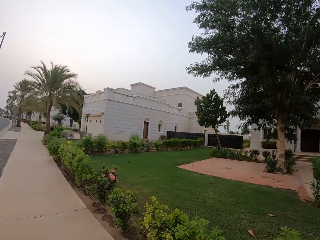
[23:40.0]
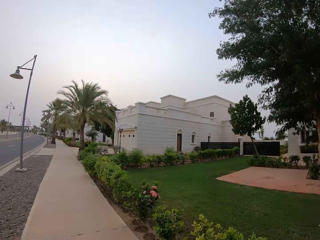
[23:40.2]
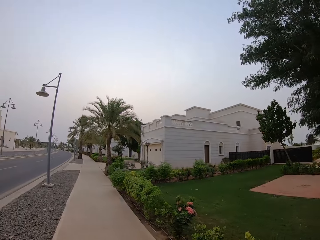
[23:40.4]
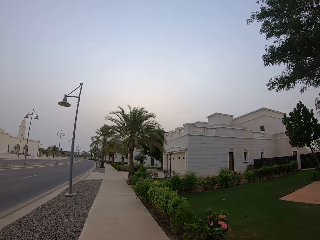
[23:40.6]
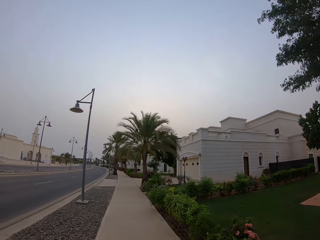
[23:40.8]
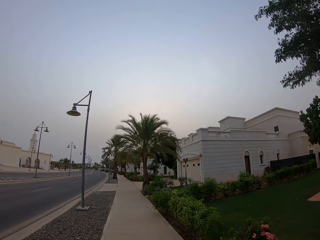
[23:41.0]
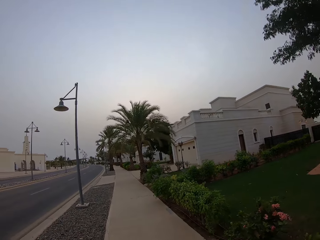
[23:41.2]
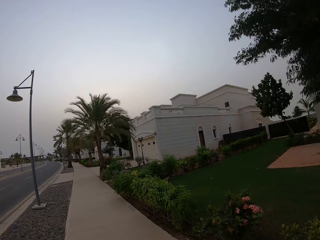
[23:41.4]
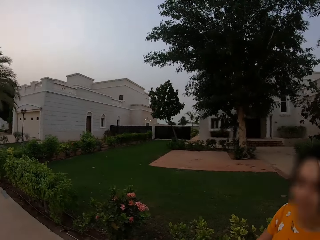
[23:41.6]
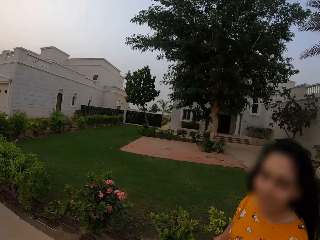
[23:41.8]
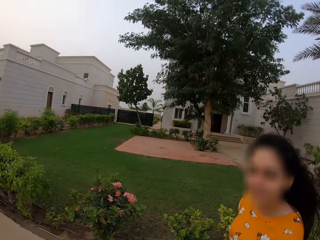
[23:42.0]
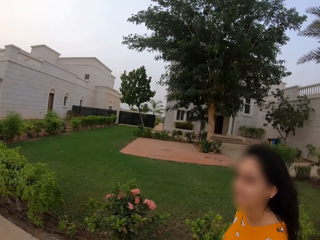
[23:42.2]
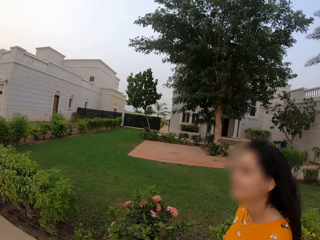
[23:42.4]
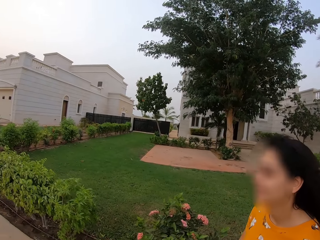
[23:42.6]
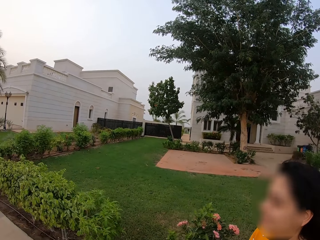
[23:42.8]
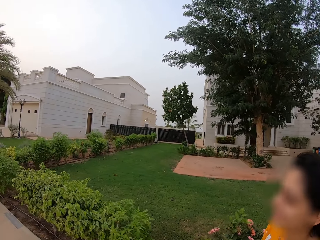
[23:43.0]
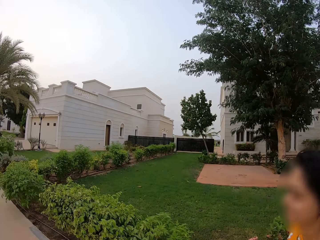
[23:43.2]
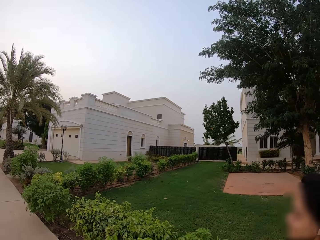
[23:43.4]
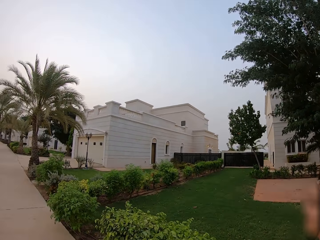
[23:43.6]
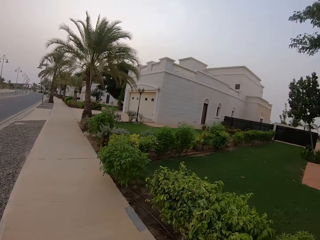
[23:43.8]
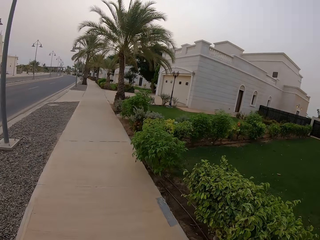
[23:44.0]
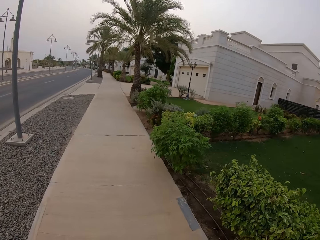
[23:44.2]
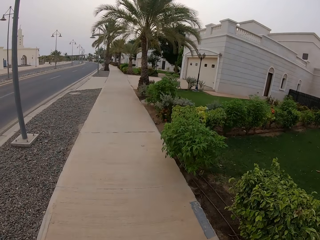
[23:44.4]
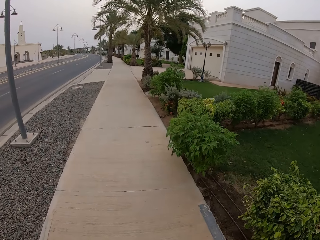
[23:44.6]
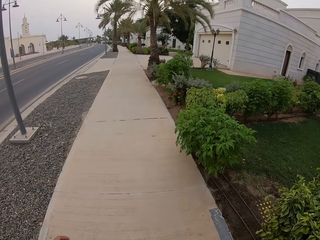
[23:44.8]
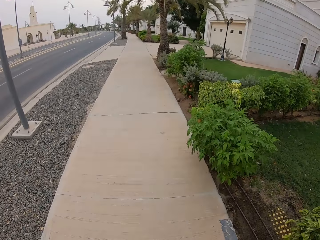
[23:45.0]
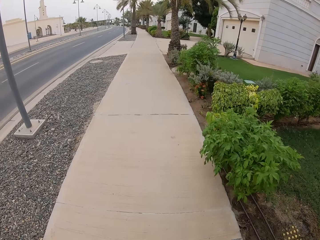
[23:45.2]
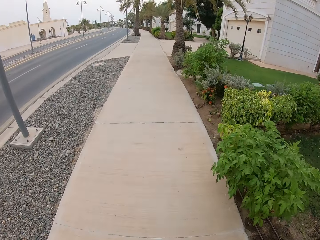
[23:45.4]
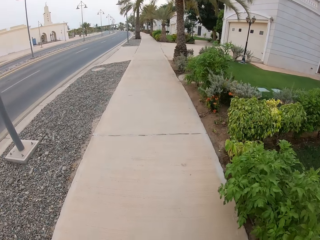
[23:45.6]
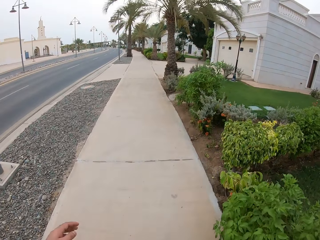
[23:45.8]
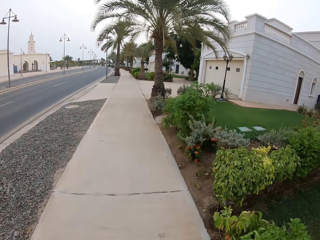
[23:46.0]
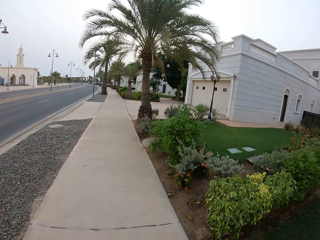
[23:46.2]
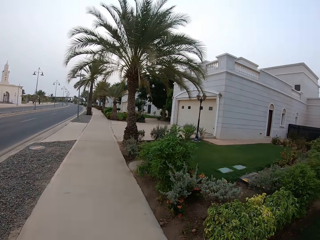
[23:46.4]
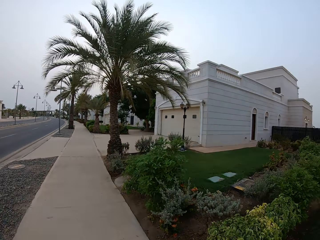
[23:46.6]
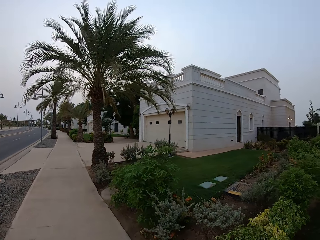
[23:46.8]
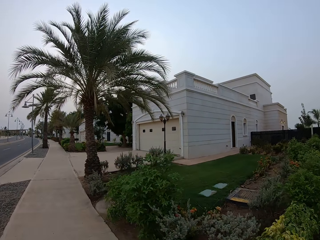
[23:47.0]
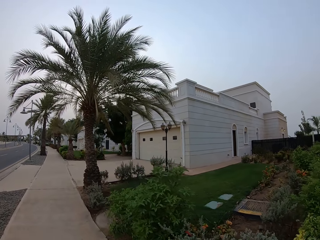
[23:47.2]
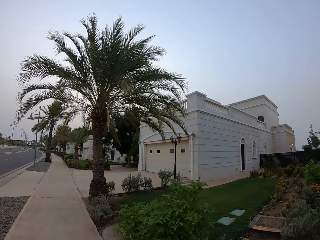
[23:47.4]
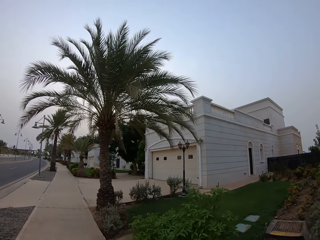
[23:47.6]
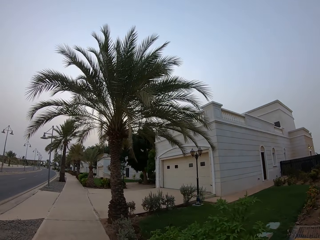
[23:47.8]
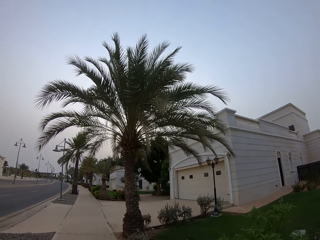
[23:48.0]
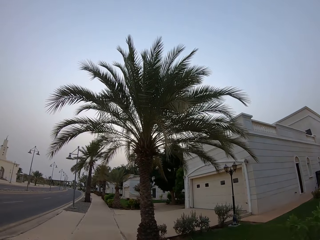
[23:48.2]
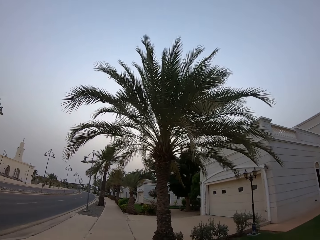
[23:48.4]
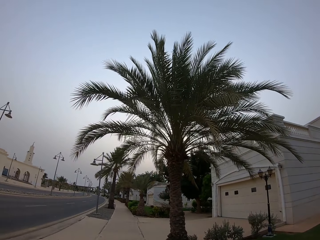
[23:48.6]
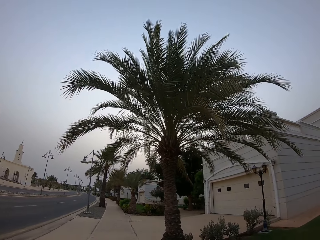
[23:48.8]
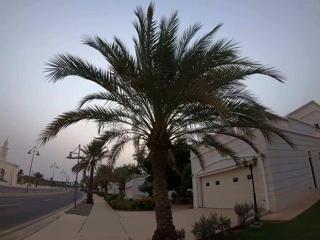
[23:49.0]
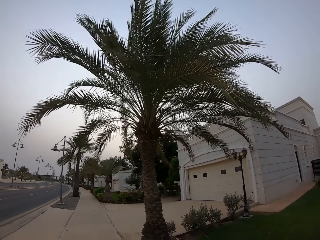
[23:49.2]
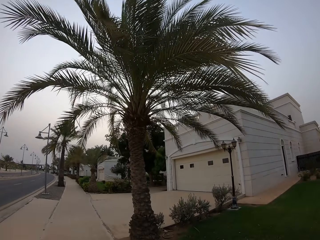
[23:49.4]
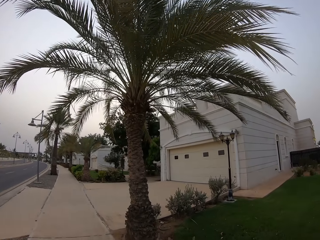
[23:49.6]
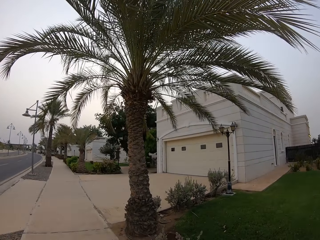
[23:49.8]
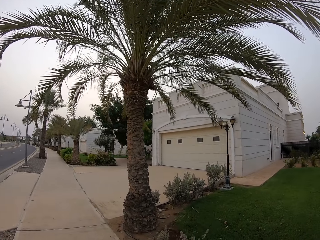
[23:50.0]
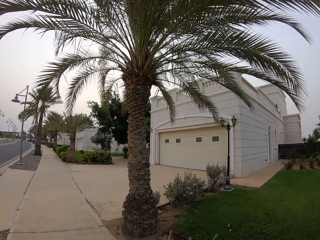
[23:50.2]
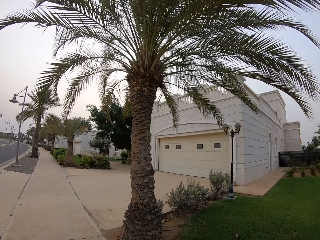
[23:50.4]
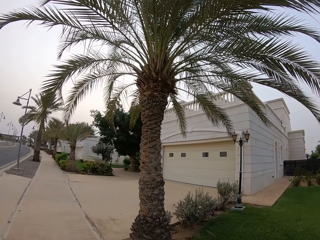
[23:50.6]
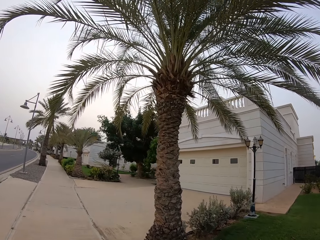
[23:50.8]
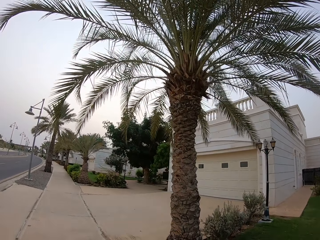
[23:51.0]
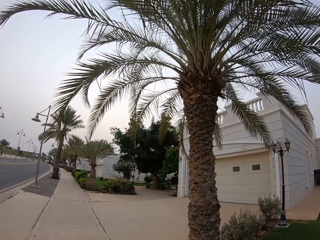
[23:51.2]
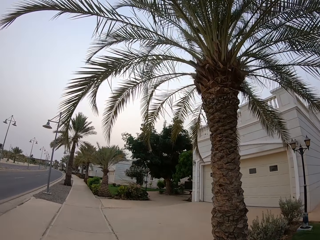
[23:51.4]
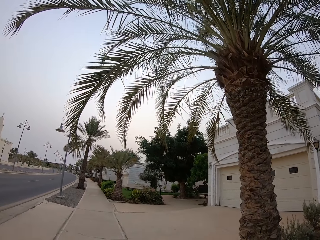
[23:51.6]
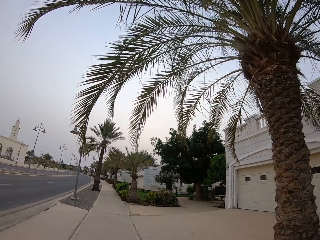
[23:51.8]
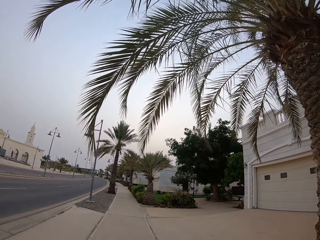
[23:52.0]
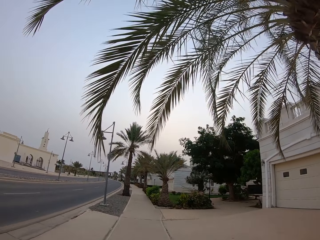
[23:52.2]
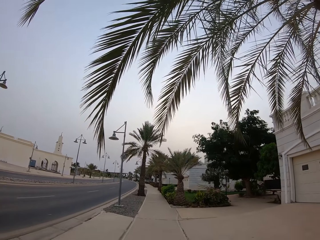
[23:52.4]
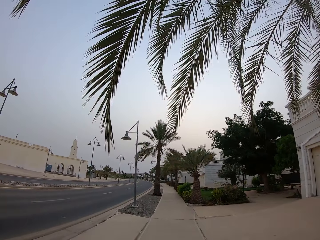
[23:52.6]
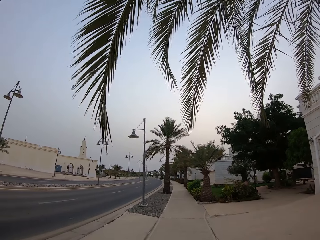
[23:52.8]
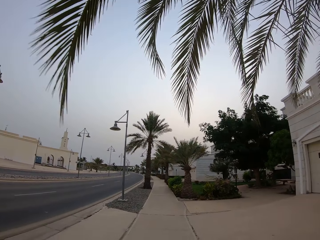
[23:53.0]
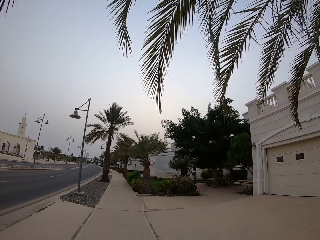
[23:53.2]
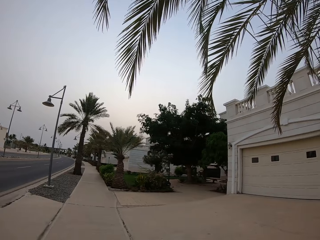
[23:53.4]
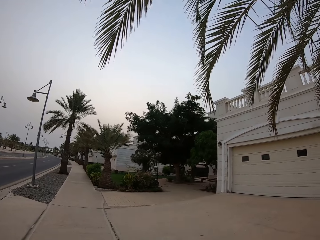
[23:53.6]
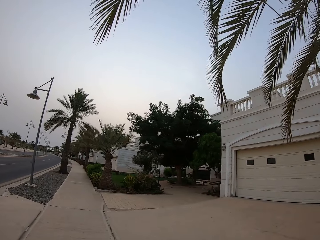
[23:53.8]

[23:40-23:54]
The camera wearer looks at a lady. They walk along the sidewalk. They look at the building.

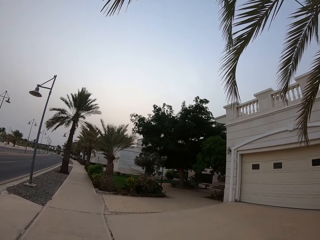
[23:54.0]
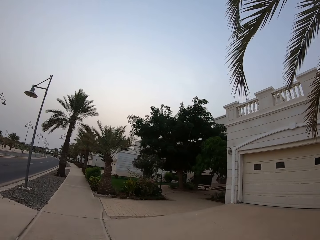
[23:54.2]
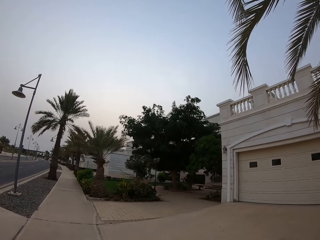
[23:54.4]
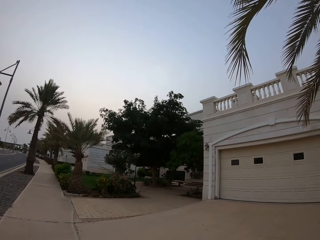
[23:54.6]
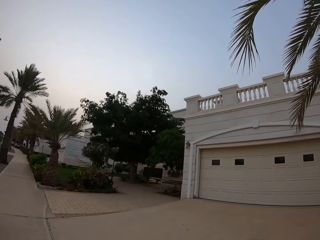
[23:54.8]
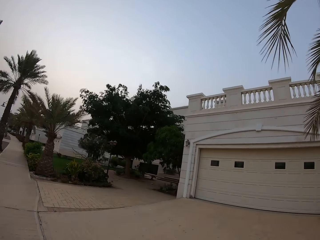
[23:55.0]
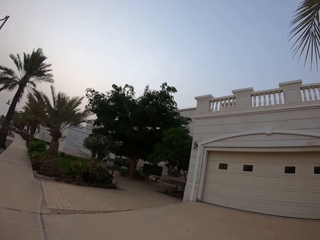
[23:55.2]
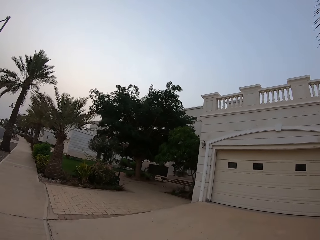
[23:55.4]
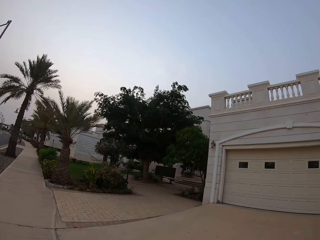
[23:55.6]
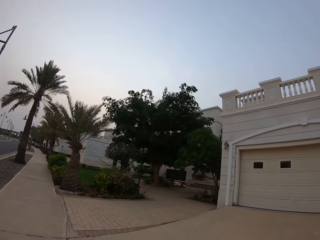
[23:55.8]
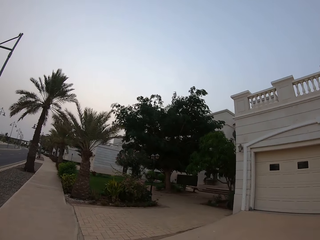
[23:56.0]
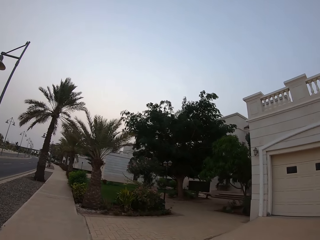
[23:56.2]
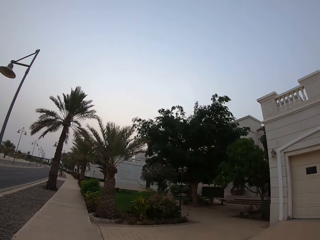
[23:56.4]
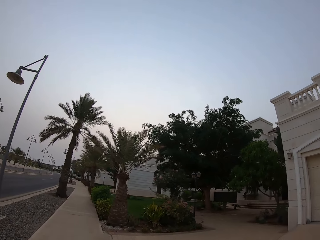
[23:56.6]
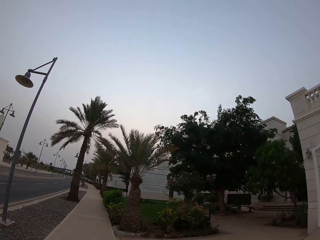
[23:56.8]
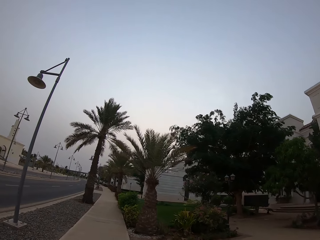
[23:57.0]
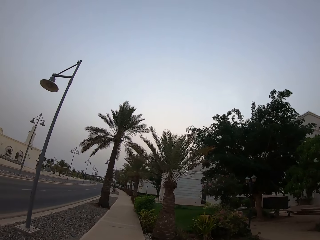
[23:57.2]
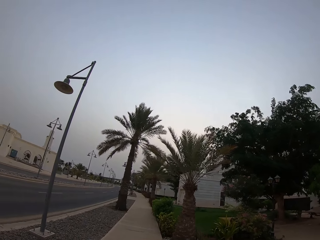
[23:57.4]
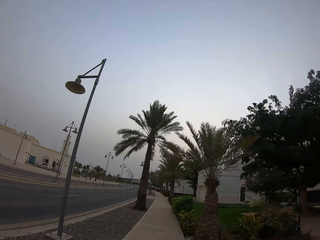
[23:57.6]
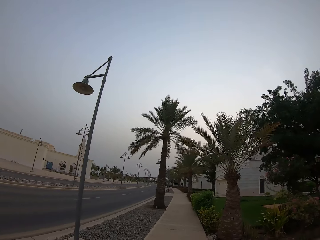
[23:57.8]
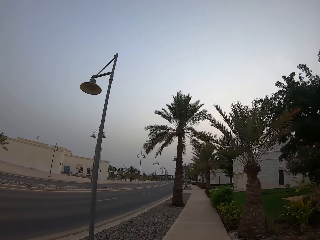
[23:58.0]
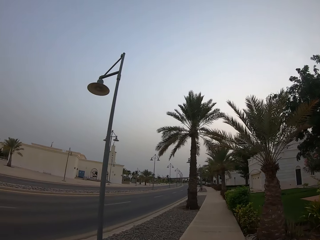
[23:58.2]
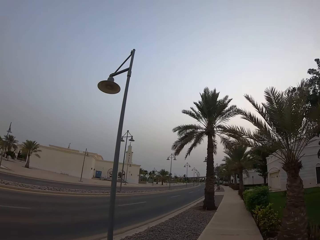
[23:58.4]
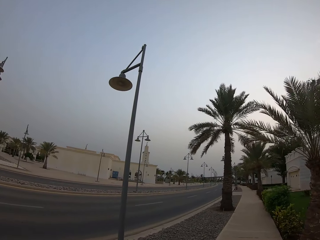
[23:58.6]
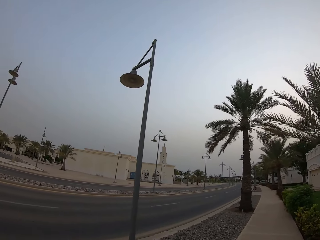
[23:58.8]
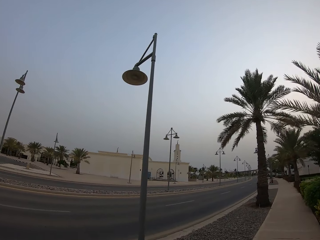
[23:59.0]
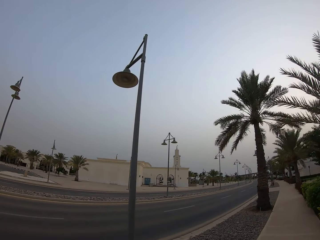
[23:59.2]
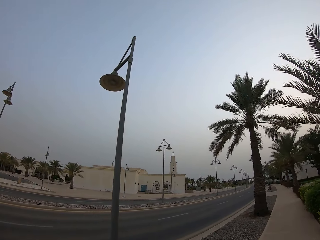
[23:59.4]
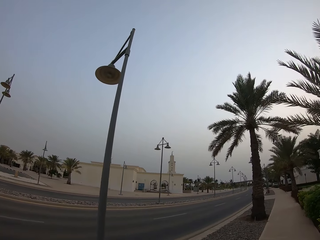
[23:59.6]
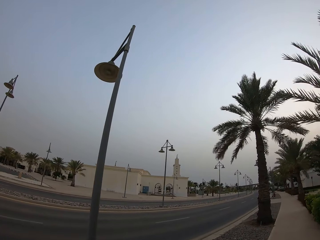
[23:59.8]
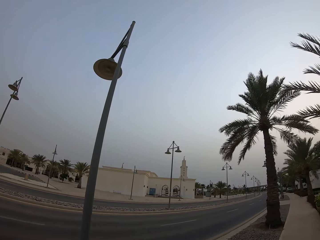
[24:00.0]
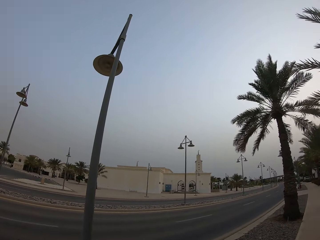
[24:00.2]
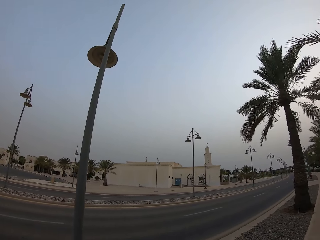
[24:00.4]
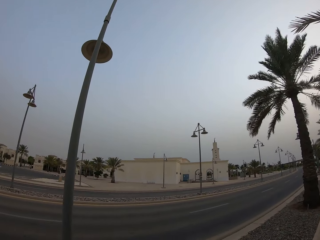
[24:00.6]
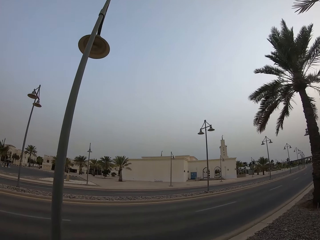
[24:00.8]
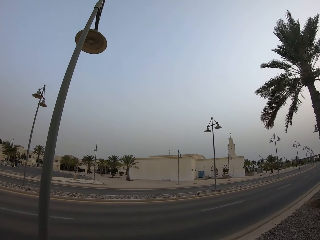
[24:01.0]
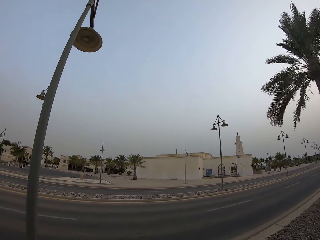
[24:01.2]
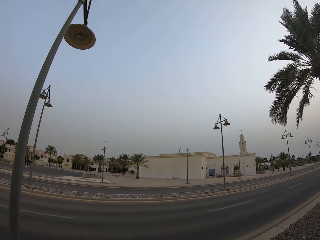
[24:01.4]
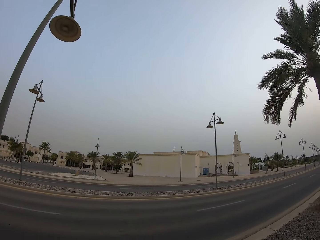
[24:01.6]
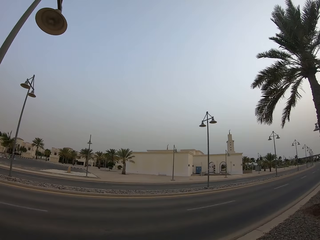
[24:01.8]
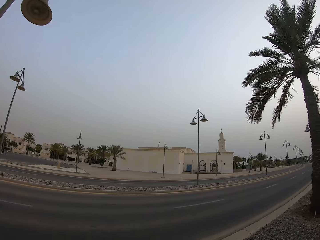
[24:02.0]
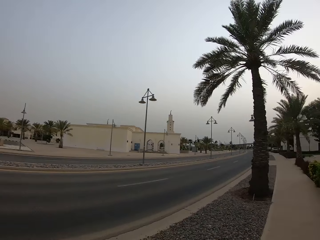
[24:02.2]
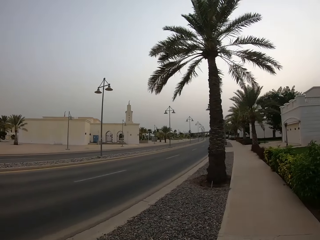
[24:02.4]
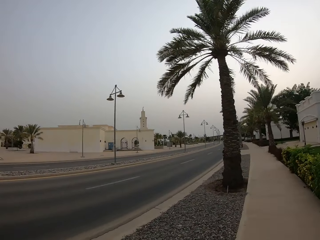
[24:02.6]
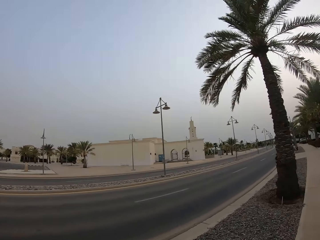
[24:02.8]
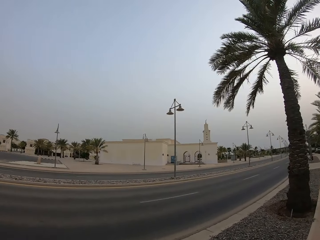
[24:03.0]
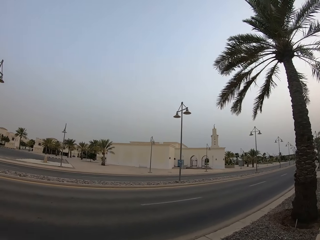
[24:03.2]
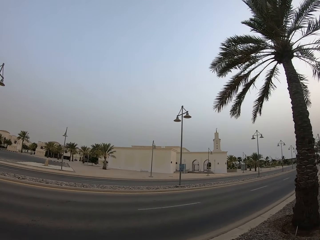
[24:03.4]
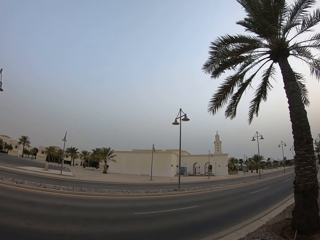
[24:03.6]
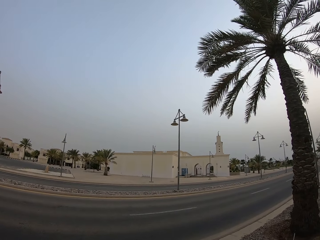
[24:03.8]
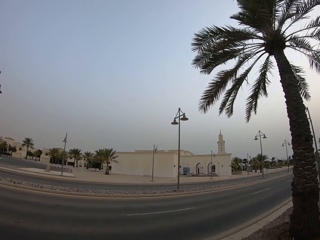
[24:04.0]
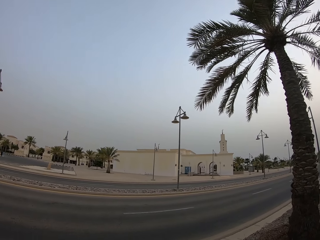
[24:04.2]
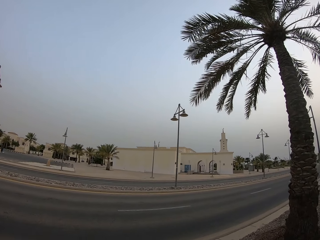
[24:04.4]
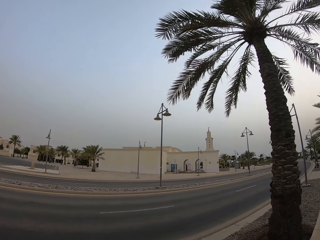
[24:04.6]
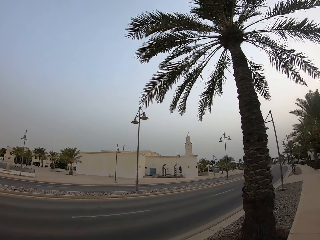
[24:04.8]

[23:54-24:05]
The camera wearer looks around. They look on the main road. They walk along the sidewalk and look at the road.
